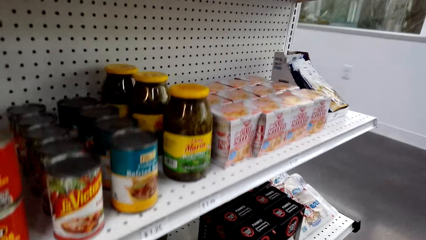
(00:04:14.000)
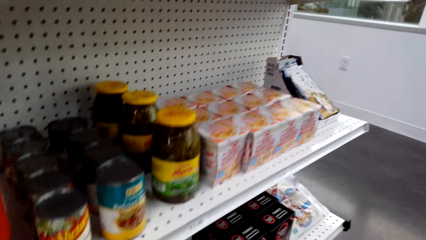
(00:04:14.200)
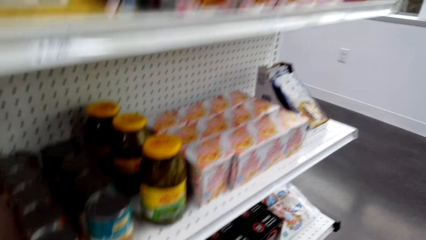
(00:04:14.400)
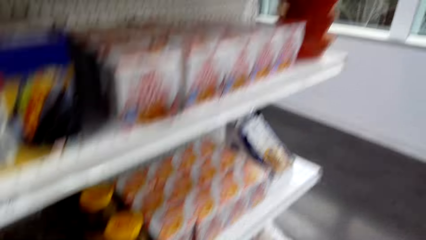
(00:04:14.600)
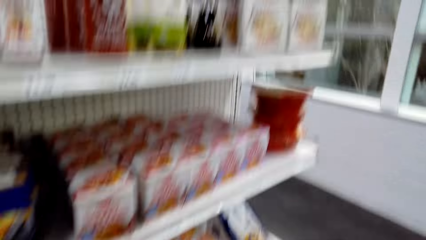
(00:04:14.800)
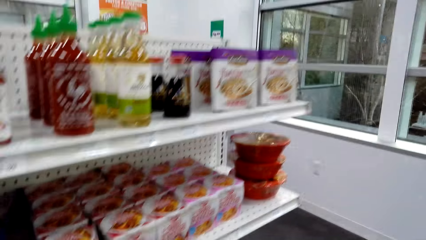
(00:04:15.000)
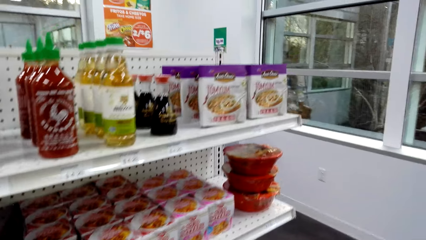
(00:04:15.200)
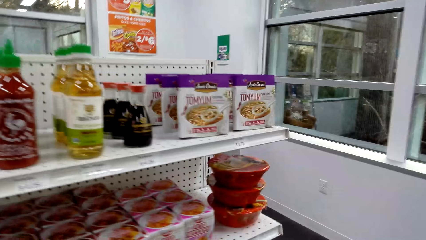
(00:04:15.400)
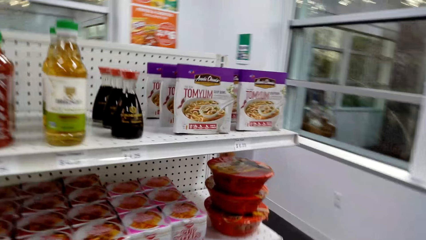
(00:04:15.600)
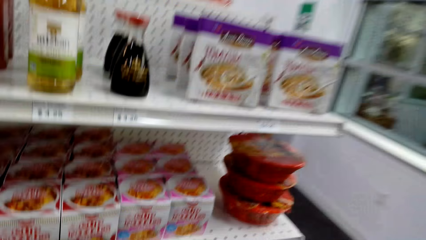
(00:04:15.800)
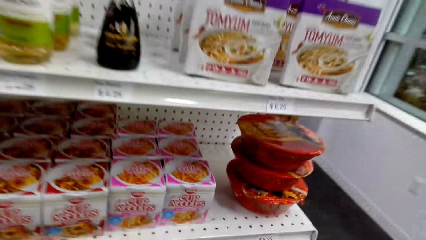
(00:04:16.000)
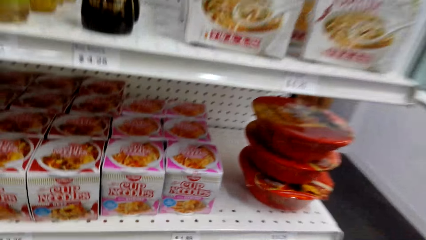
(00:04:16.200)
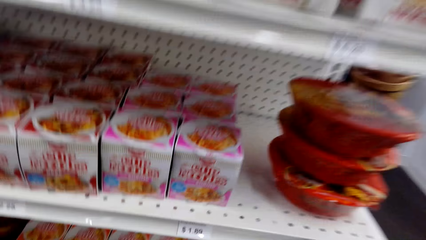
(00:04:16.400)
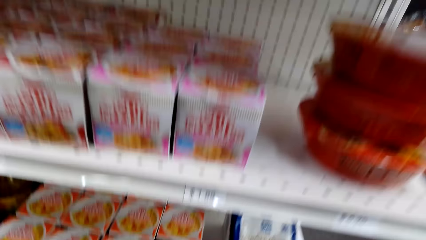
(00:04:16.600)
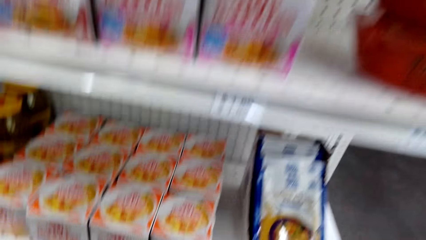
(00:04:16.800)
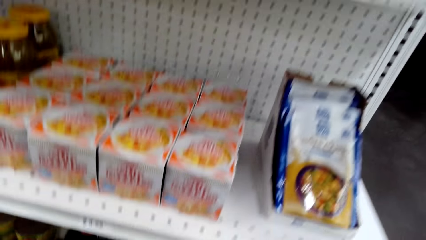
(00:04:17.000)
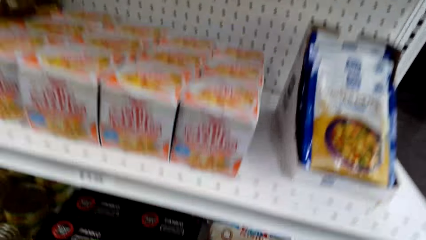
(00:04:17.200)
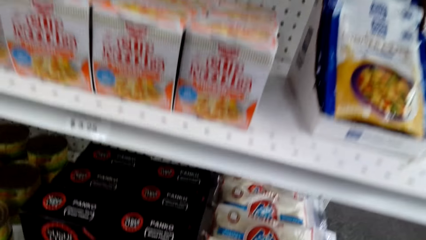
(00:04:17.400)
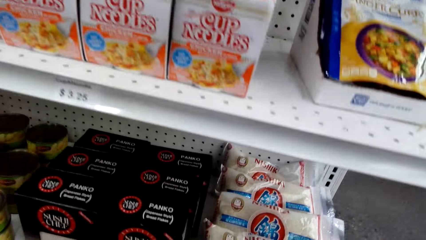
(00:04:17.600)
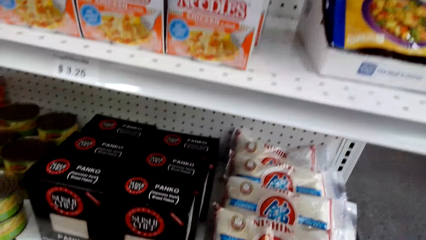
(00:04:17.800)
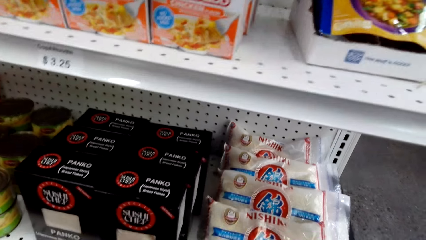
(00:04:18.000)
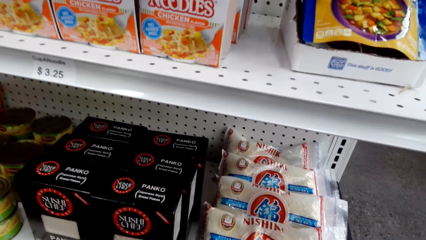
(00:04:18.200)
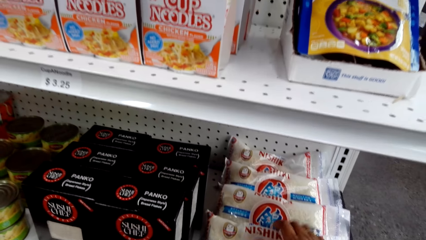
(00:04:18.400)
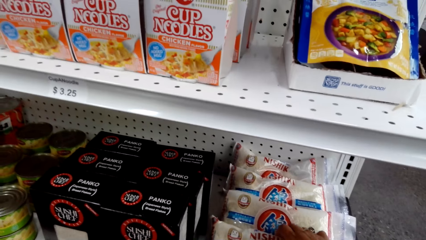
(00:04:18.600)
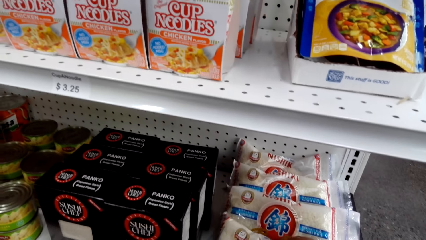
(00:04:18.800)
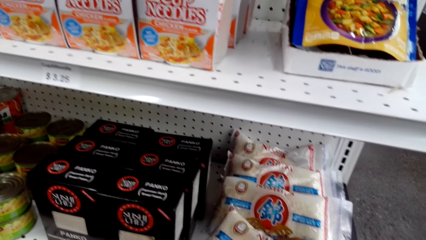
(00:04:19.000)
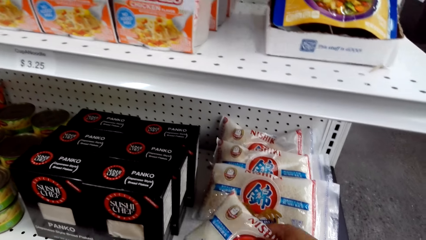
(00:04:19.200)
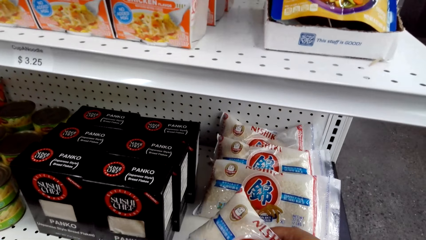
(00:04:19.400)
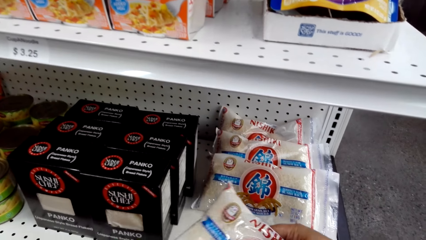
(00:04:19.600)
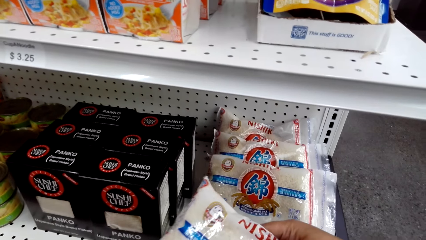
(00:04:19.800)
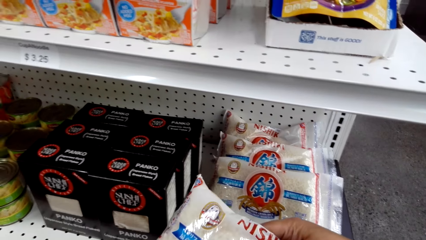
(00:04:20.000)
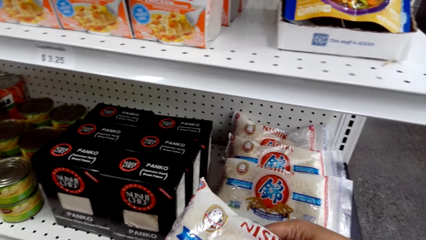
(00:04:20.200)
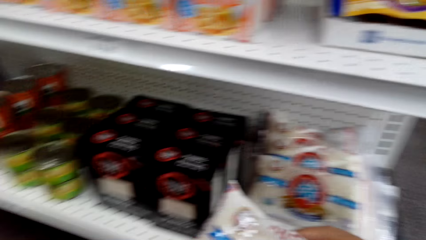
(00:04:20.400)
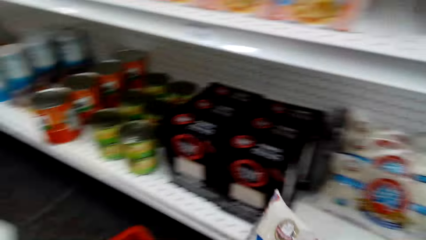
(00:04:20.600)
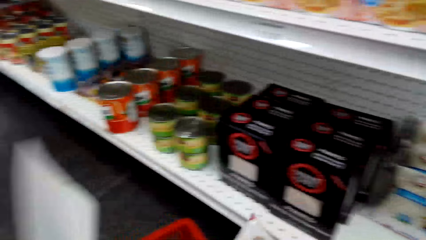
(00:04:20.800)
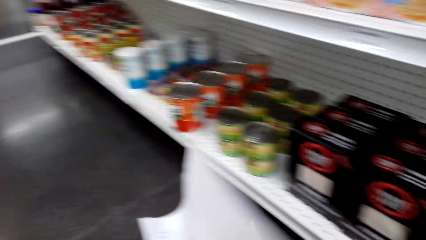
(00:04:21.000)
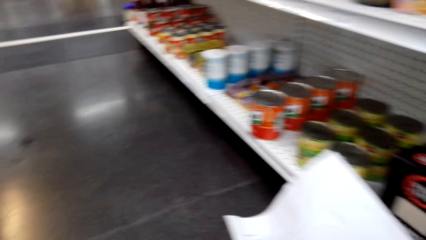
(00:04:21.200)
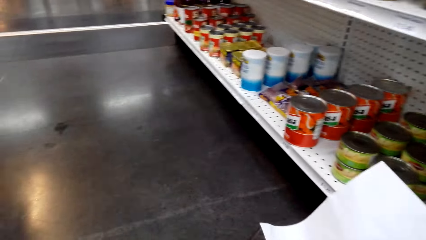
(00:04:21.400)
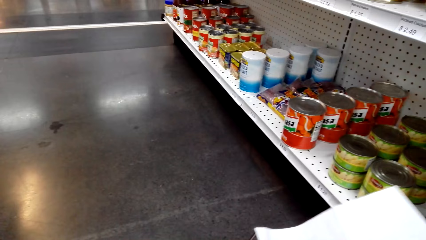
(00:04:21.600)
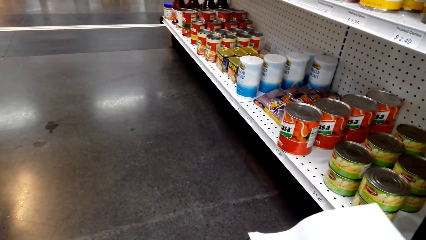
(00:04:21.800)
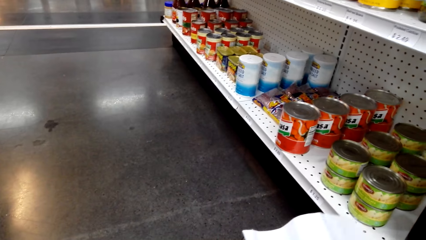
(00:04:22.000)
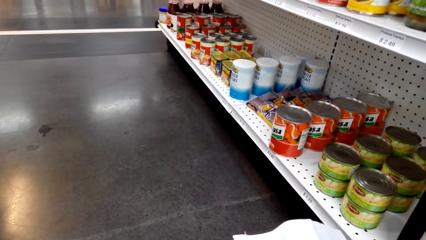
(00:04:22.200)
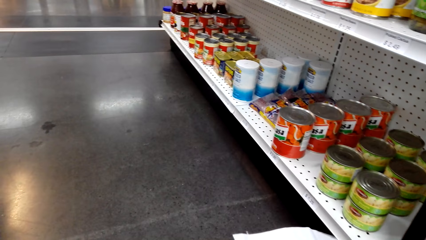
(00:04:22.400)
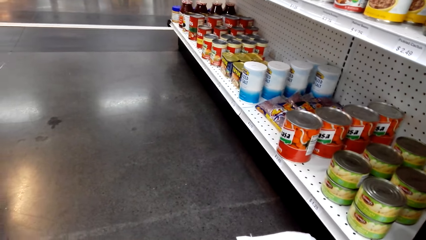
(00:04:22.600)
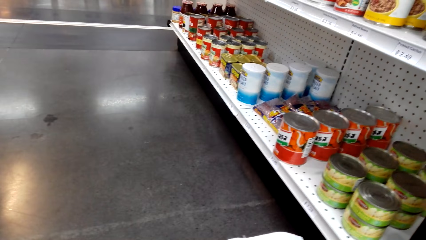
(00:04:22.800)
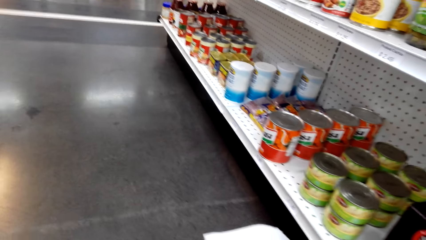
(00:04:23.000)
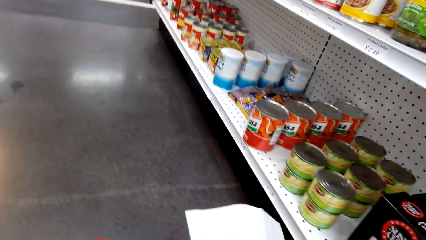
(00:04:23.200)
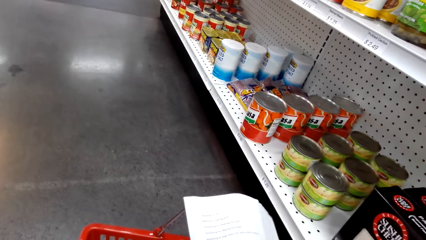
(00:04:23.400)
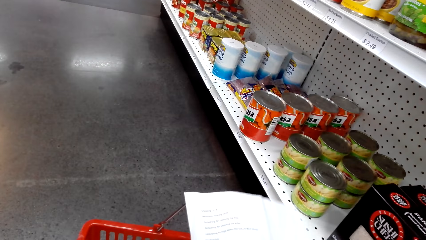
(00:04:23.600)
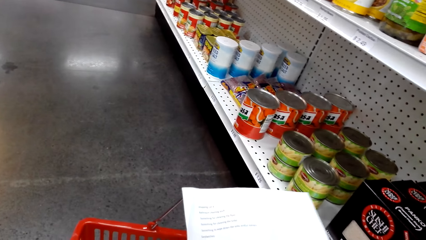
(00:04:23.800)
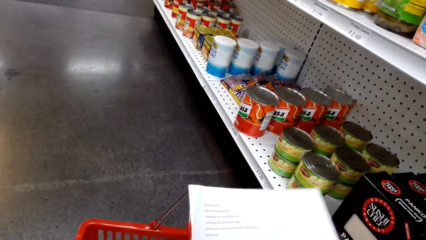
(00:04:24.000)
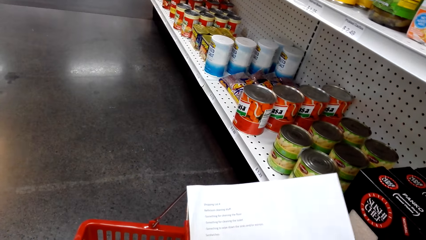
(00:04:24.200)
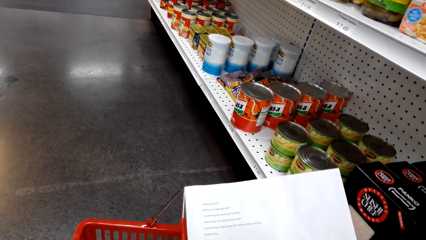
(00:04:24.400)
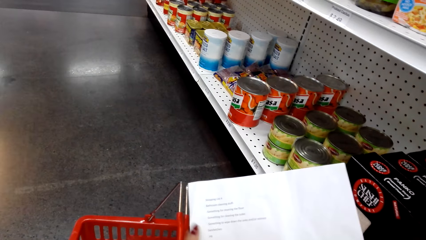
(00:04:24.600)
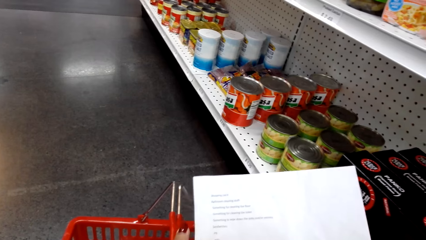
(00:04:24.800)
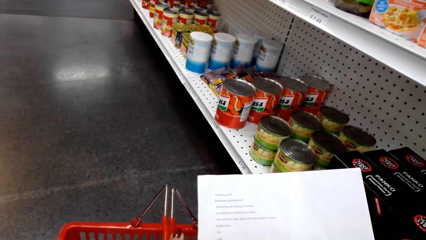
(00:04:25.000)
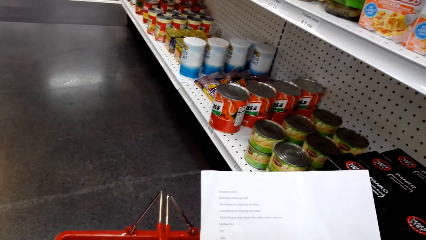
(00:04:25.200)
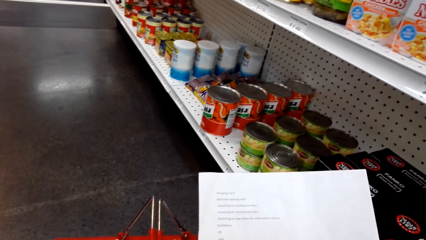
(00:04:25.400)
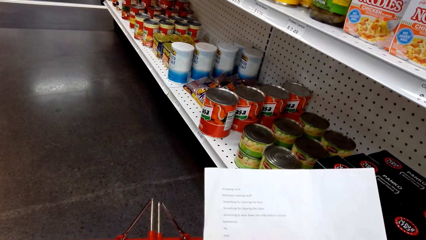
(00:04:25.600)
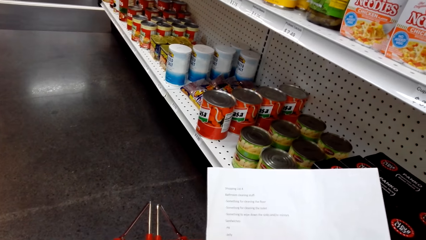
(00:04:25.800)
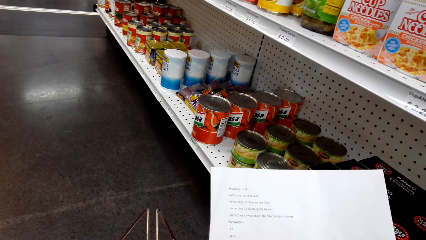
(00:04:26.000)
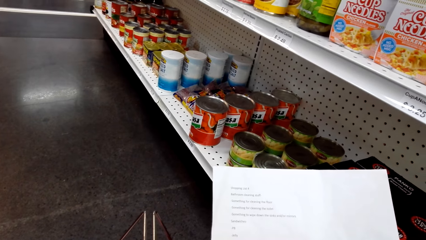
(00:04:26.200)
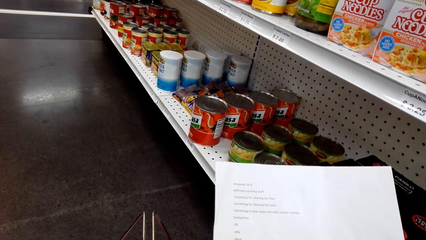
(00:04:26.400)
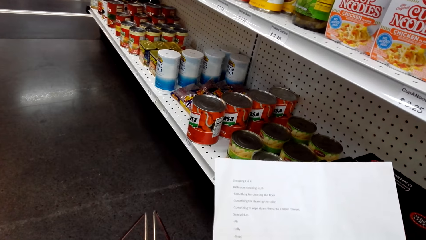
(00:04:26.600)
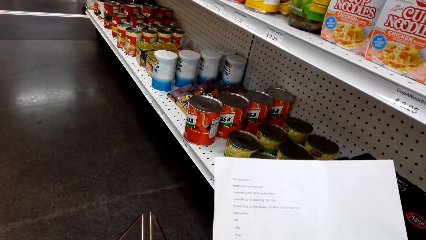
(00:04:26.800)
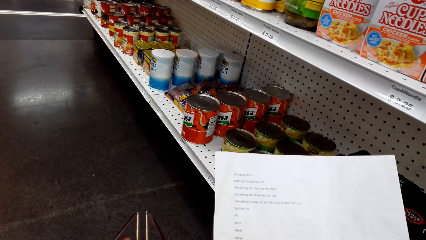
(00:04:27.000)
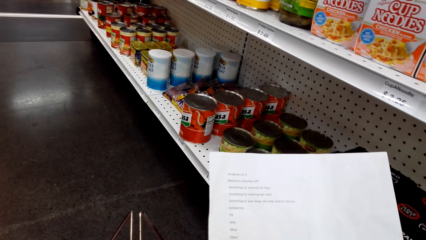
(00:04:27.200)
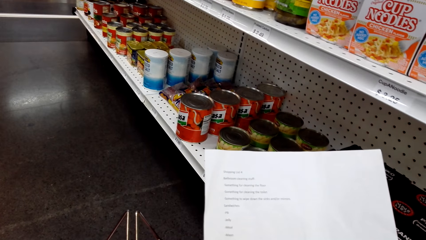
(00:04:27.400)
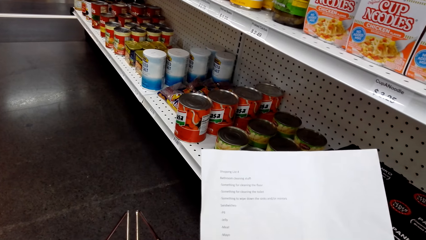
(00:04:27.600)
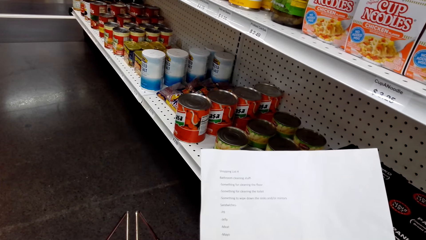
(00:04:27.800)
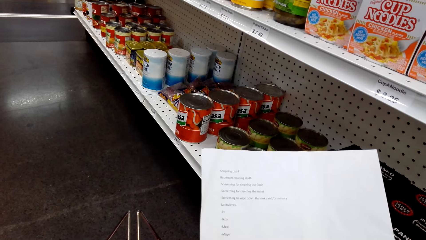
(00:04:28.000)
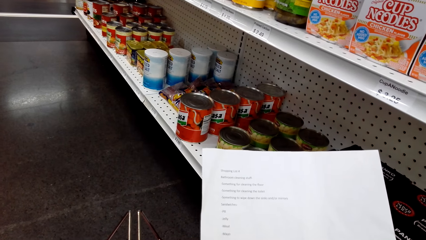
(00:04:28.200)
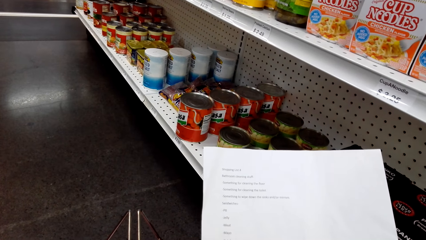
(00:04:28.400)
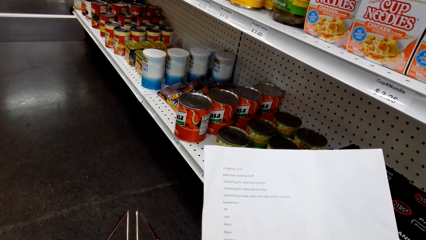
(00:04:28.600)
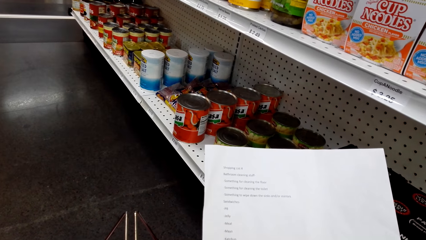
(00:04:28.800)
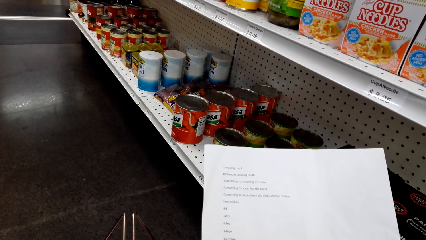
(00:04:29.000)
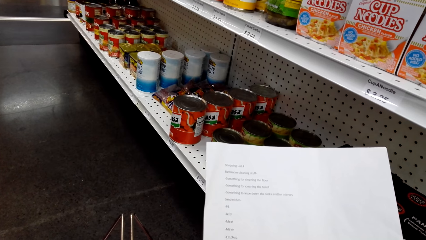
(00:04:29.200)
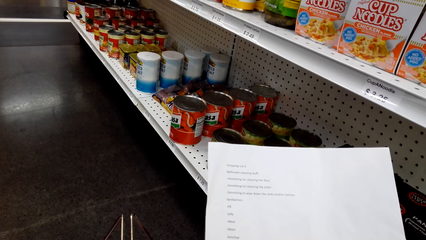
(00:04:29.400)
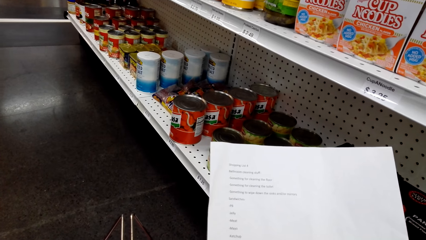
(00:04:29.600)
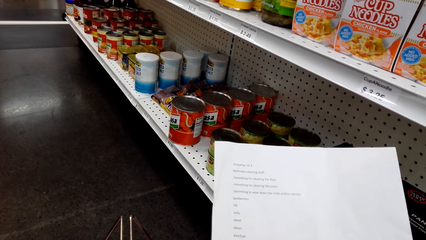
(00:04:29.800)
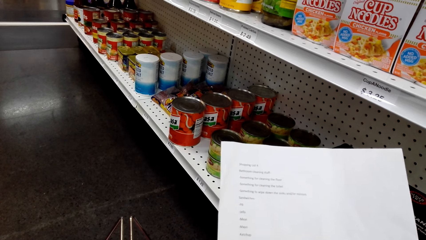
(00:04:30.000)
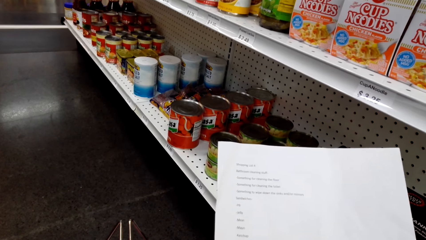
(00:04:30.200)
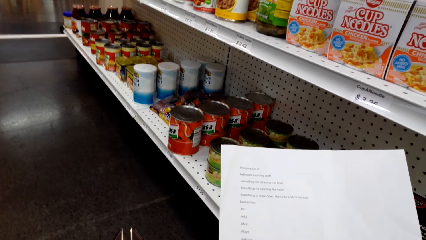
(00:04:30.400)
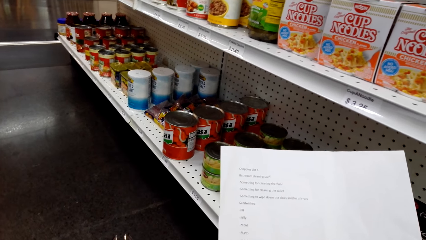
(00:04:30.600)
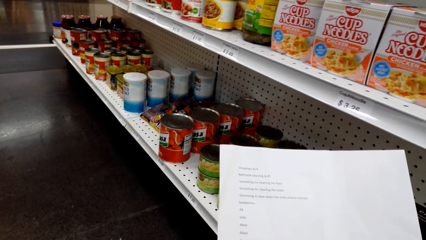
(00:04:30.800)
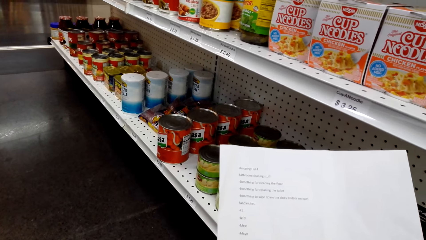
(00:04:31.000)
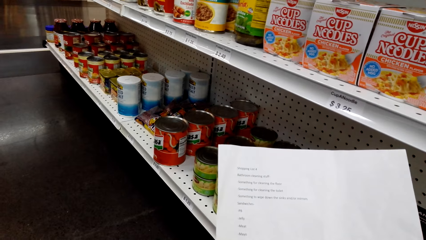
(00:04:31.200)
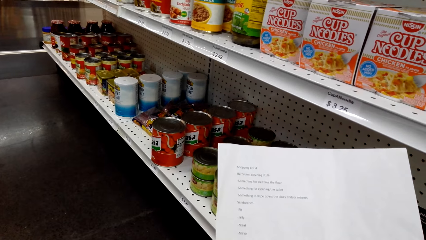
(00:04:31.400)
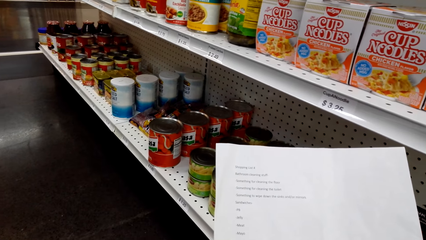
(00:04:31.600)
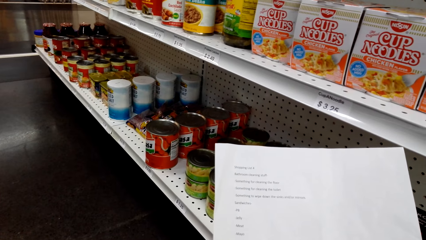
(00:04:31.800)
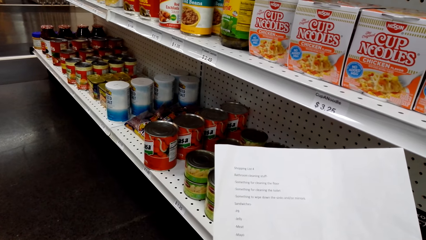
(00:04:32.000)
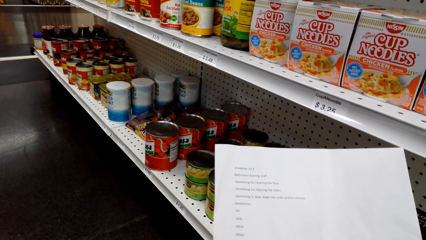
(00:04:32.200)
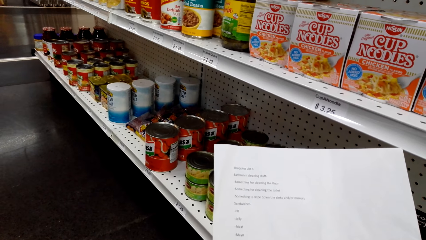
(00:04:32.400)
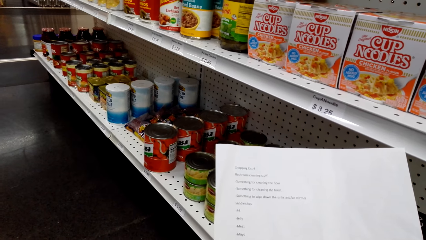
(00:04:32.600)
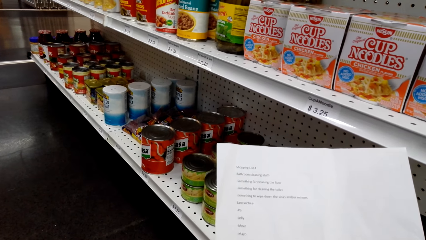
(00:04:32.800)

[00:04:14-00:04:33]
The camera wearer moves around. They pick Nishin. They insert the Nishin into the tray. They read the paper.
